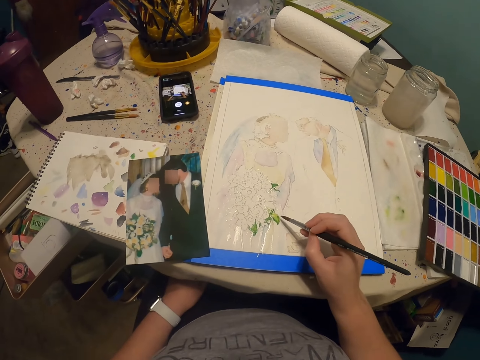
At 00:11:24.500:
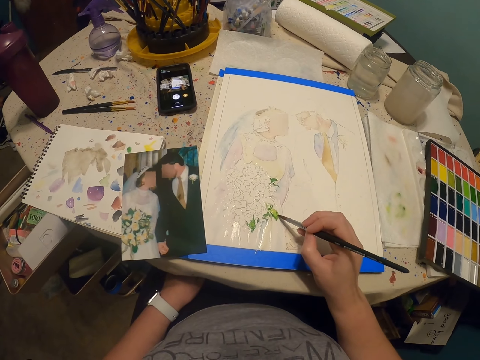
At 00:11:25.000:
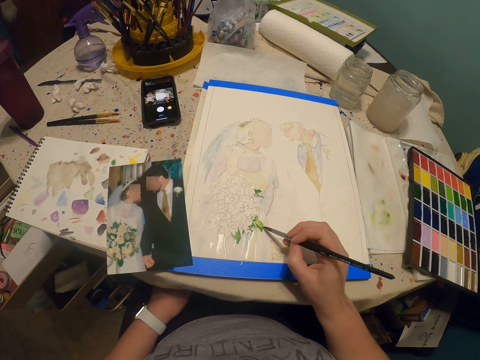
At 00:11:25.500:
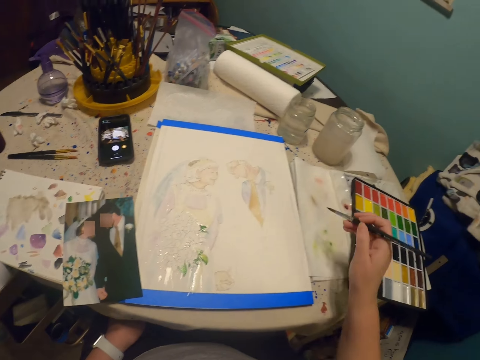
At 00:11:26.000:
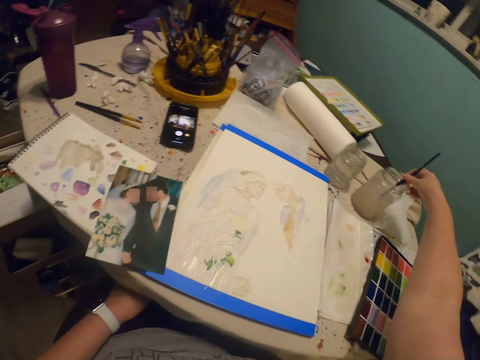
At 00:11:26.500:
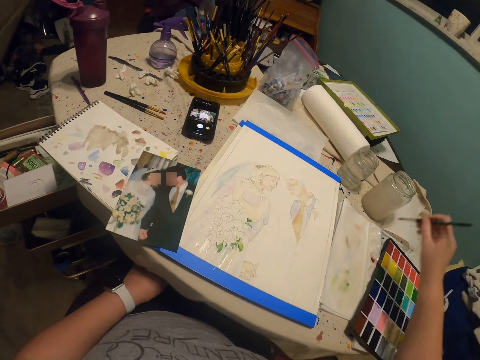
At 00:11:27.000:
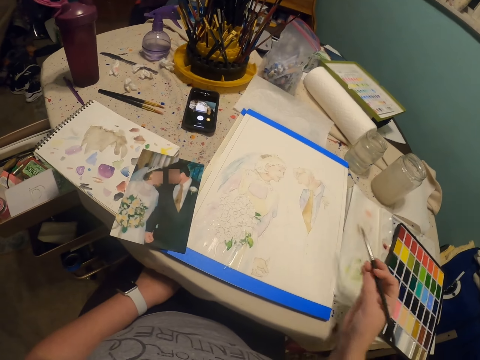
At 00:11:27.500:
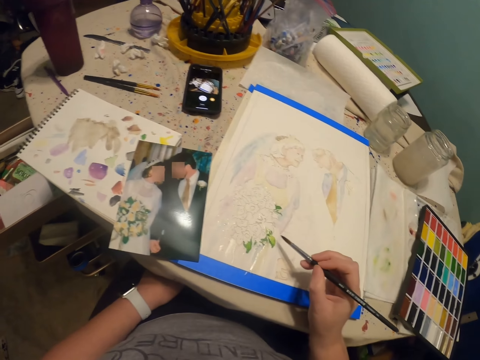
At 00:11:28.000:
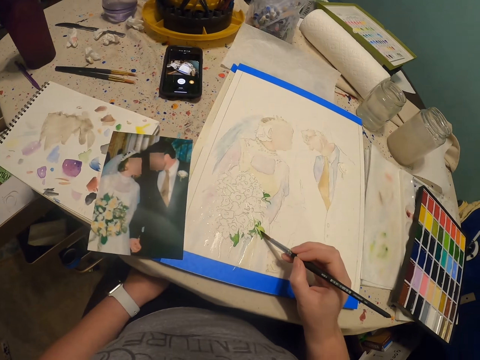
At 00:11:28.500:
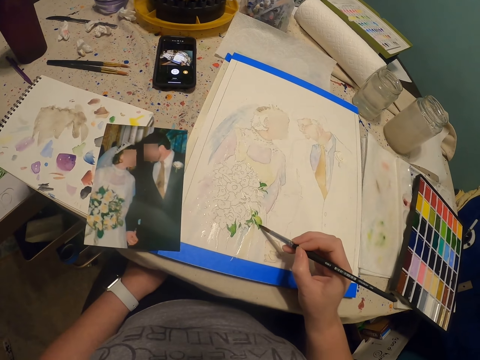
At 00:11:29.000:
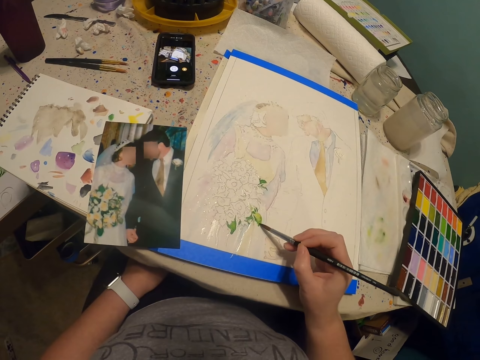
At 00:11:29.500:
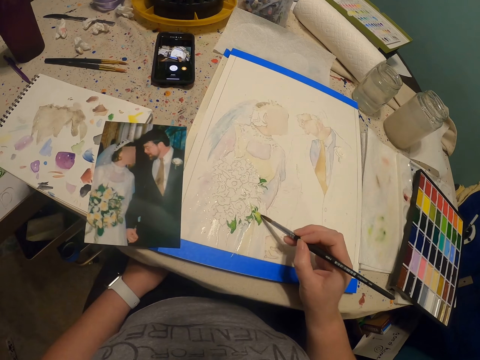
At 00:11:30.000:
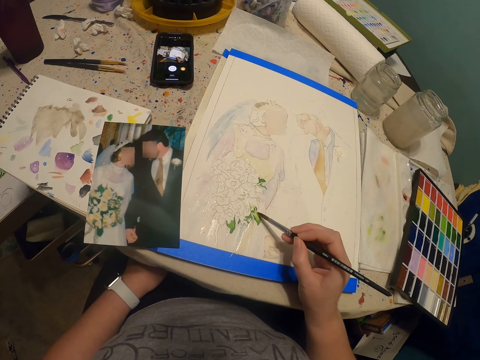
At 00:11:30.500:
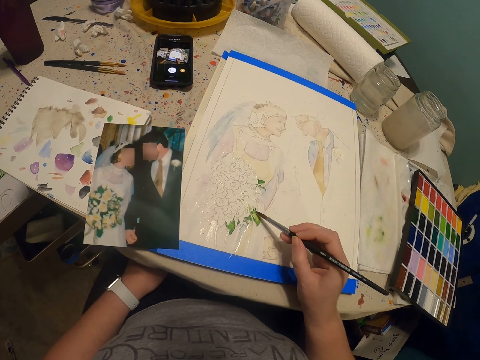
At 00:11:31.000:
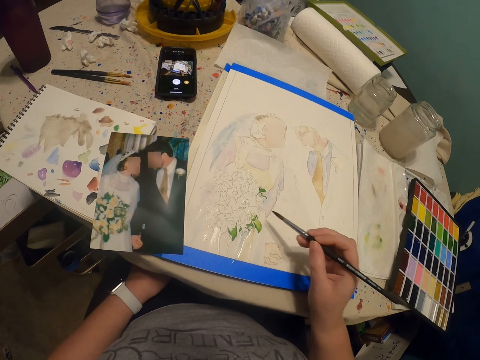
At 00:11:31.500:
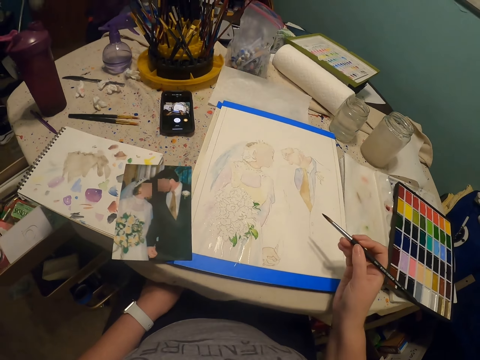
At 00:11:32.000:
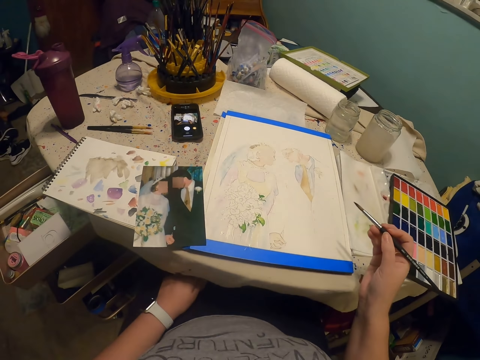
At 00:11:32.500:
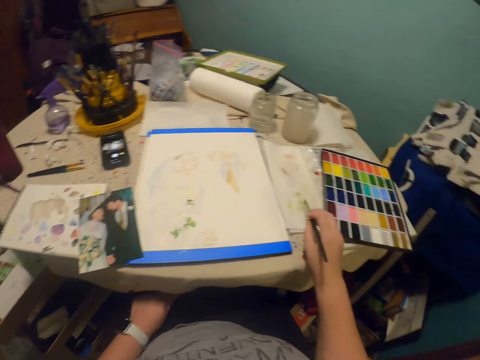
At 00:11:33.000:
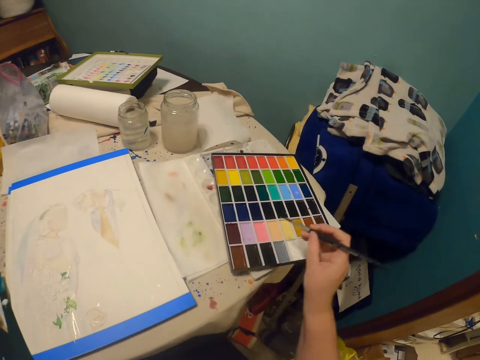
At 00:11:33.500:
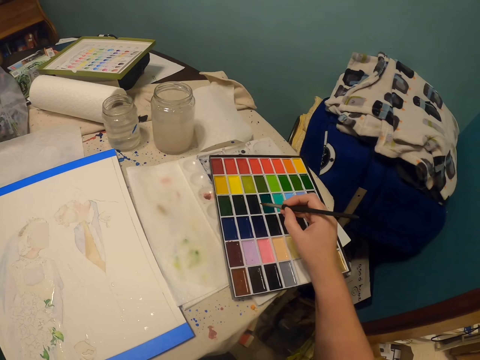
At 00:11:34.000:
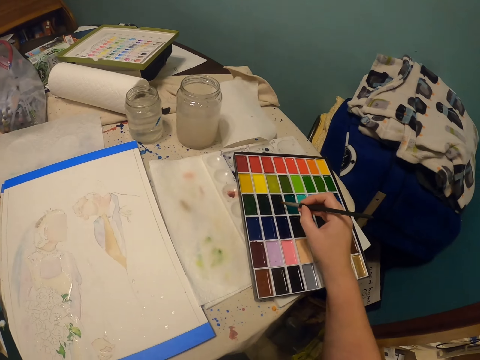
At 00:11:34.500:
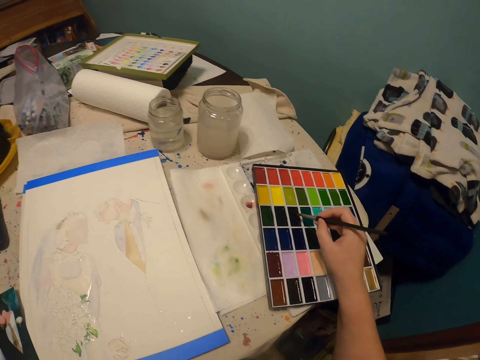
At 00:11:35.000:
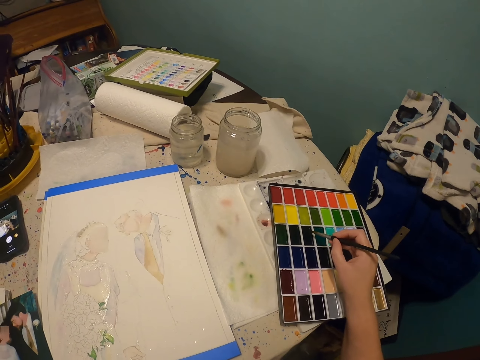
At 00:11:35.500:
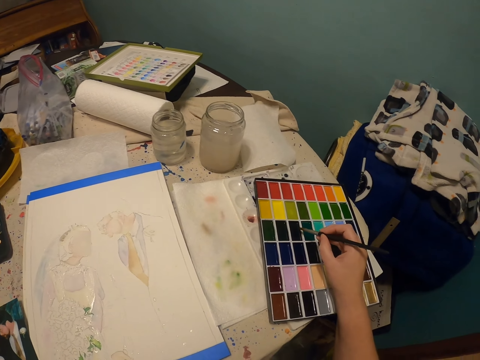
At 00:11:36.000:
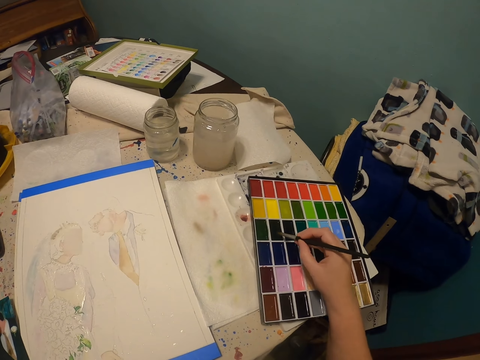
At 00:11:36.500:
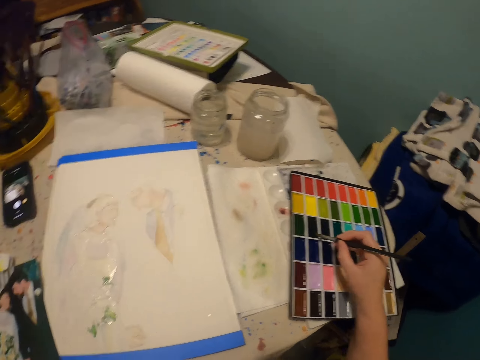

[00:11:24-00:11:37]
The camera wearer dips the paint brush in a glass of water or bottle of paint. They paint a drawing with the paint brush. They rub the paint brush on the piece of paper. They put the paint brush in a paint palette and rub the paint brush on the paint palette.

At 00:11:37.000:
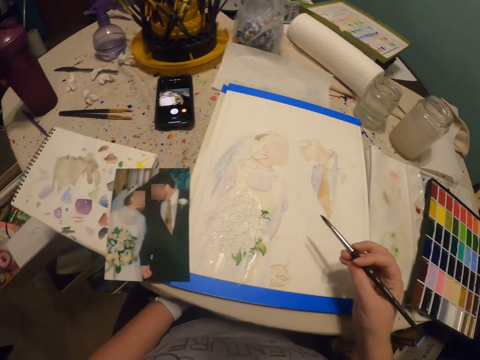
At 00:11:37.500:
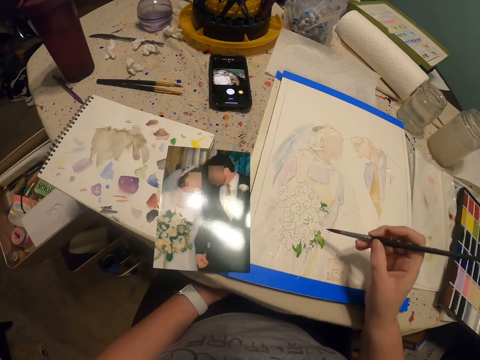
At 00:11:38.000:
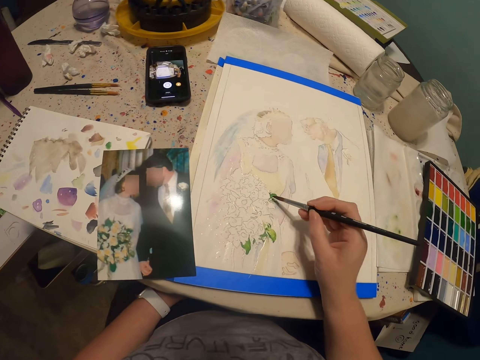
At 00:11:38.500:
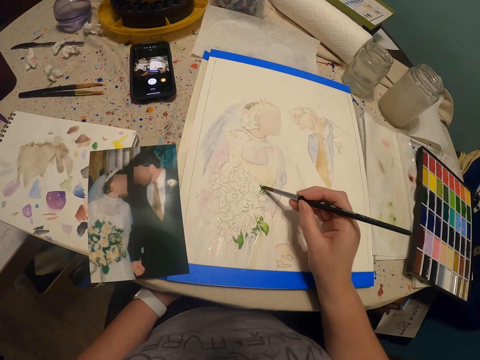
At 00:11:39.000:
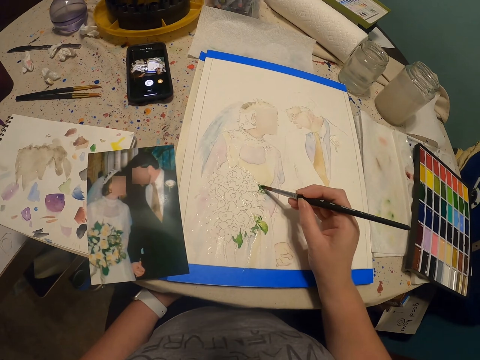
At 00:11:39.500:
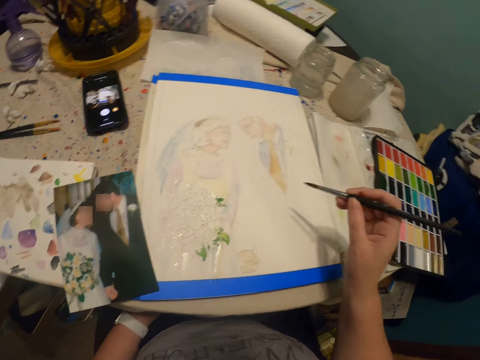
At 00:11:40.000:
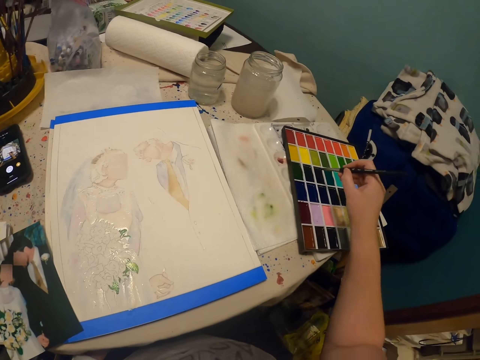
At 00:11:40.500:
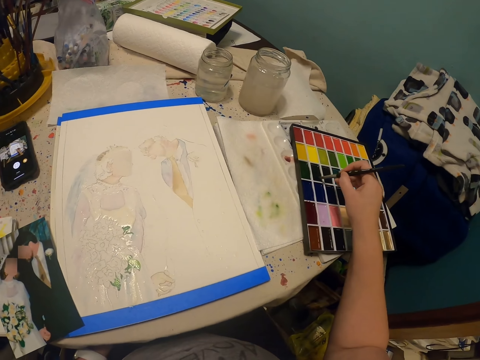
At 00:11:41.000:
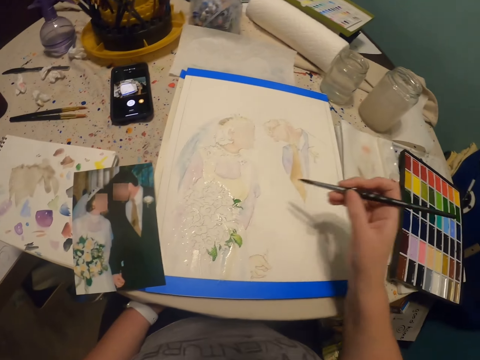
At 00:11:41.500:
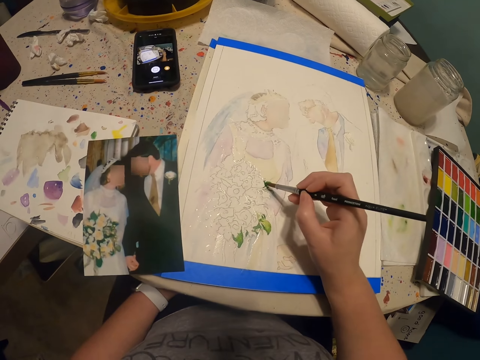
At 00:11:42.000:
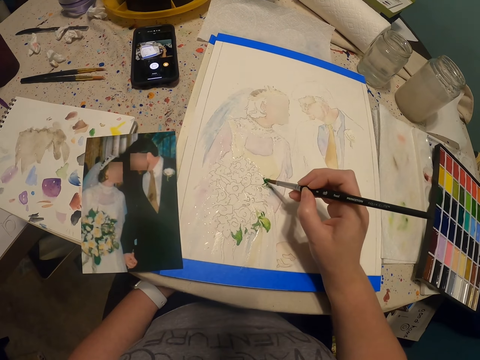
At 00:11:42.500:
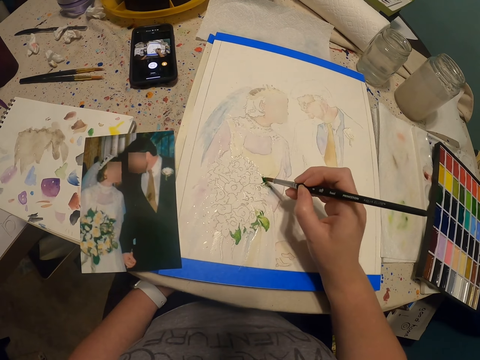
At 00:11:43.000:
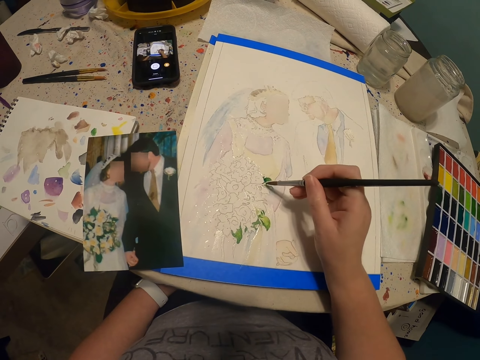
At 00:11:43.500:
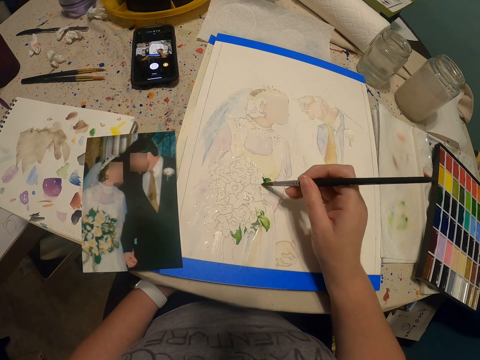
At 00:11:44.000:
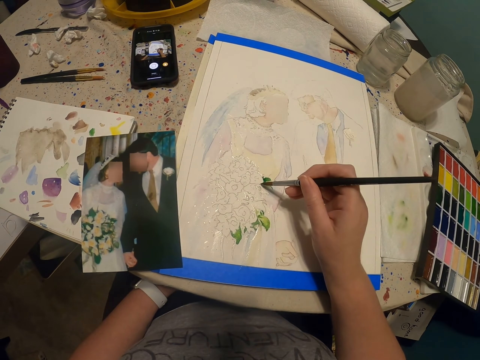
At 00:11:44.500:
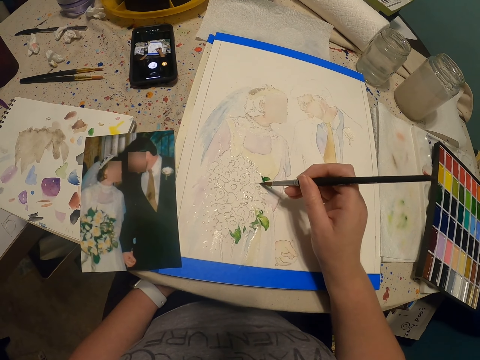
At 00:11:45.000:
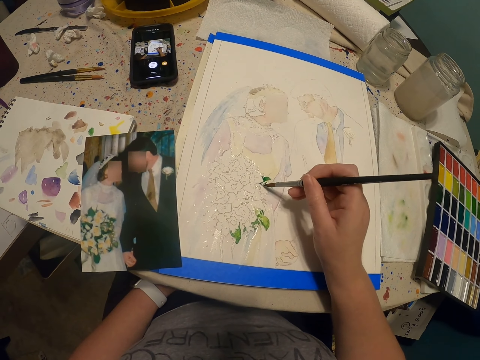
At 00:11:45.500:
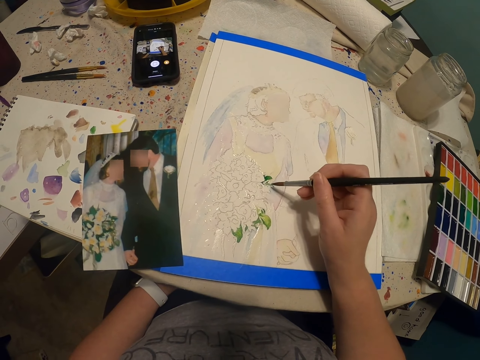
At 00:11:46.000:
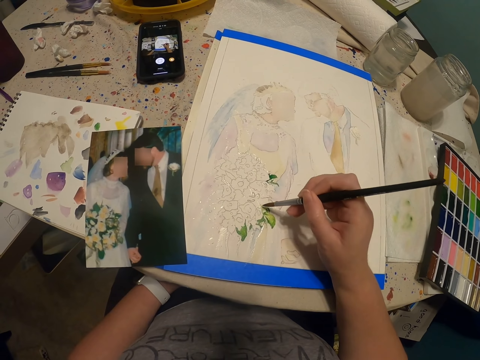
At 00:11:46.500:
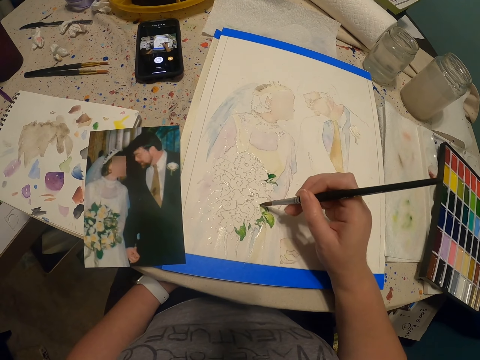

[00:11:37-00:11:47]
The camera wearer paints a drawing with the paint brush. They put the paint brush in a paint palette and rub the paint brush on the paint palette. They paint a drawing with the paint brush.

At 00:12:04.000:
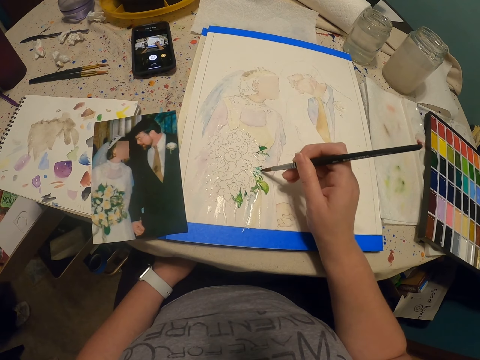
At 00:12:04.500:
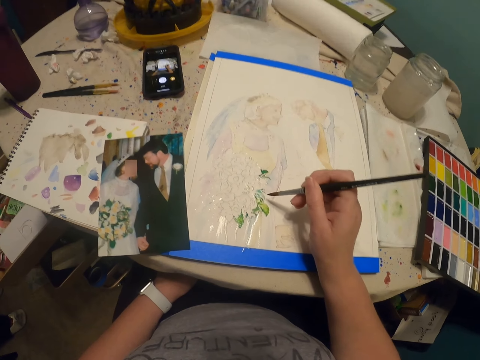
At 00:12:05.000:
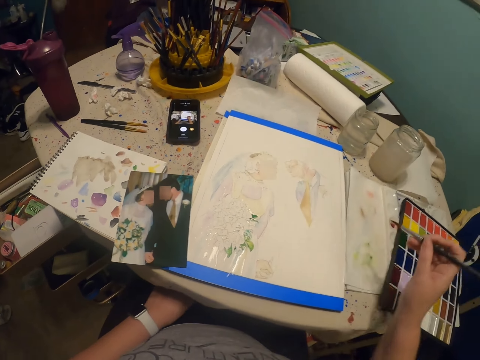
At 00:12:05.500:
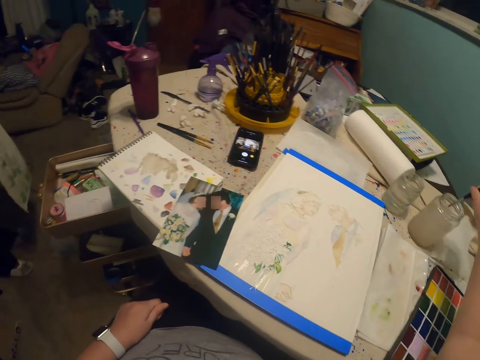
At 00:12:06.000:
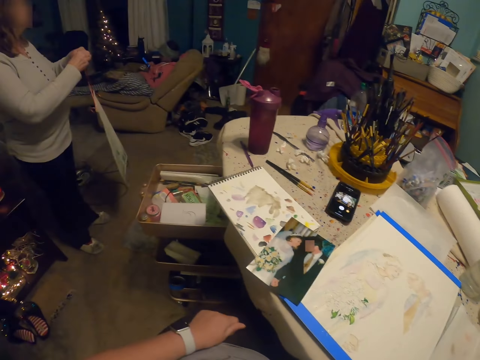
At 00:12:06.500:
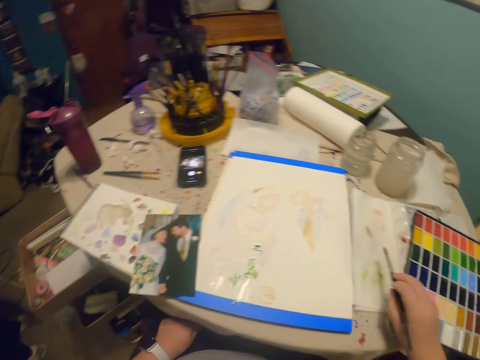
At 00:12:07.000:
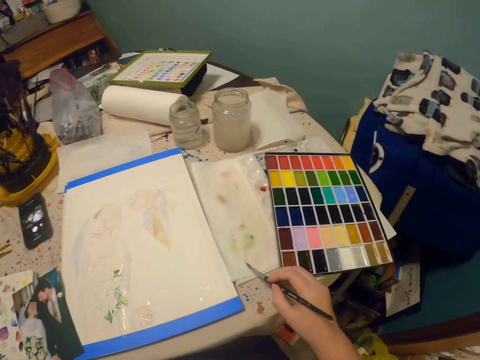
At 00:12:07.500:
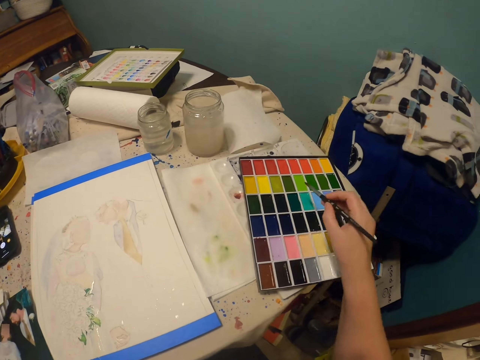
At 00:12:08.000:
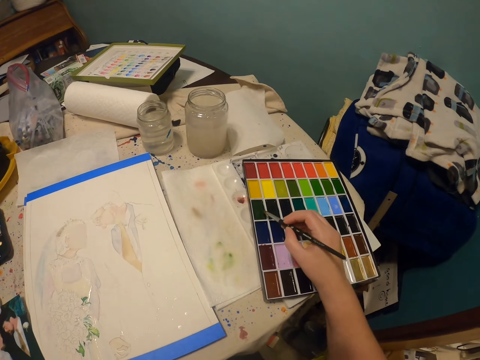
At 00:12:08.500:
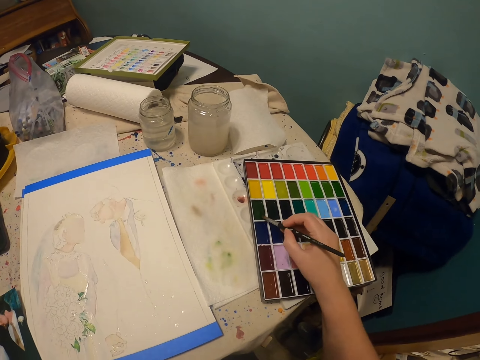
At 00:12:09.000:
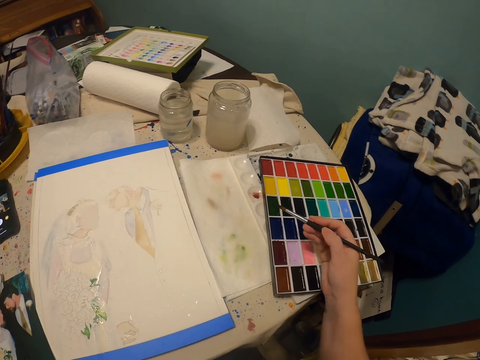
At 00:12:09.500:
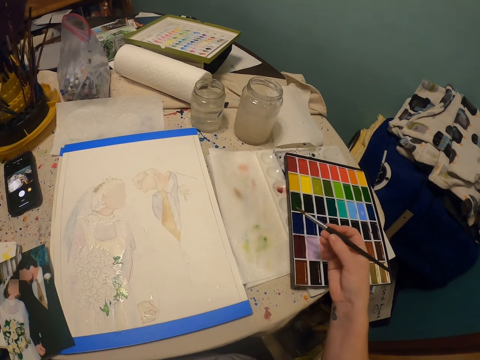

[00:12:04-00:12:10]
The camera wearer dips the paint brush in a glass of water or bottle of paint. They put the paint brush in a paint palette and rub the paint brush on the paint palette.
